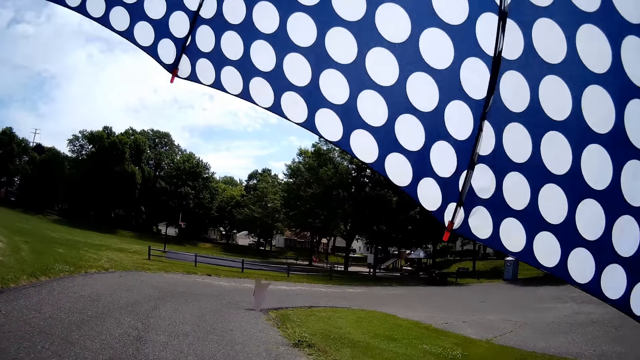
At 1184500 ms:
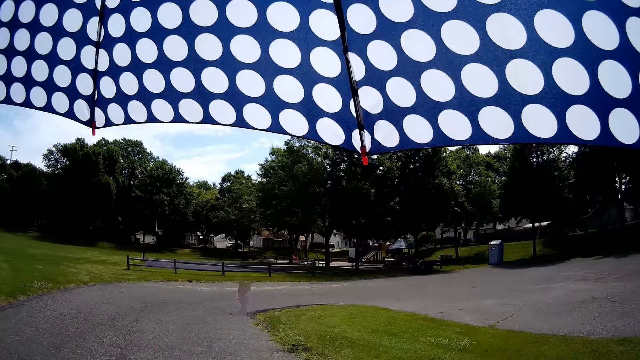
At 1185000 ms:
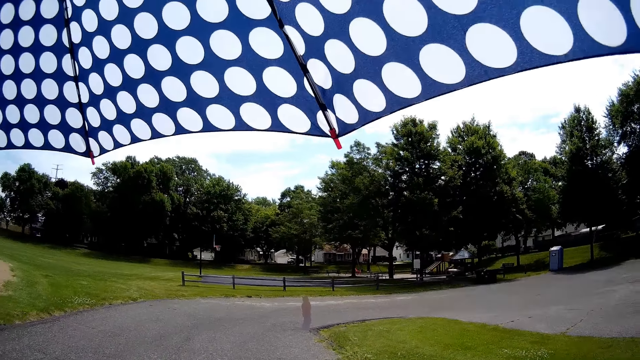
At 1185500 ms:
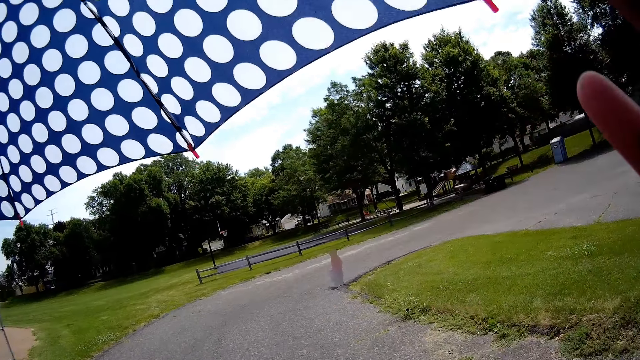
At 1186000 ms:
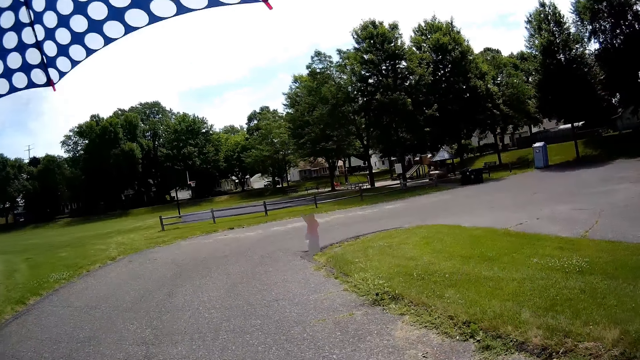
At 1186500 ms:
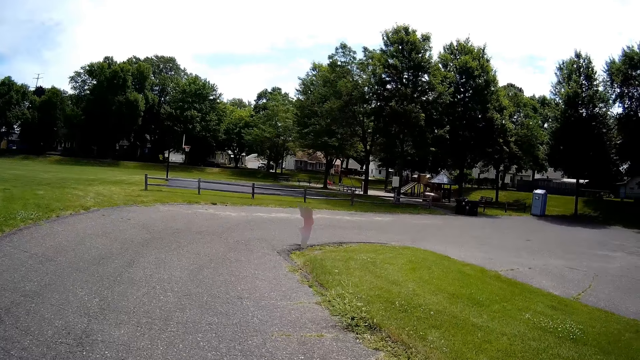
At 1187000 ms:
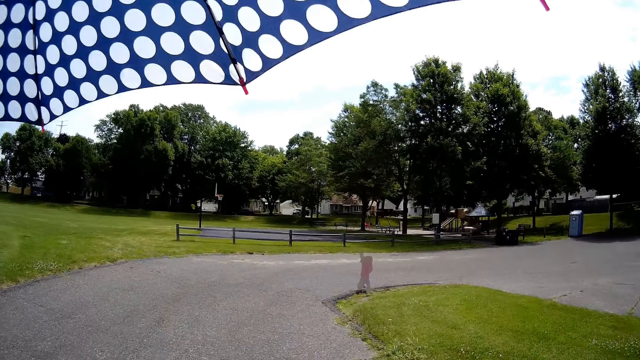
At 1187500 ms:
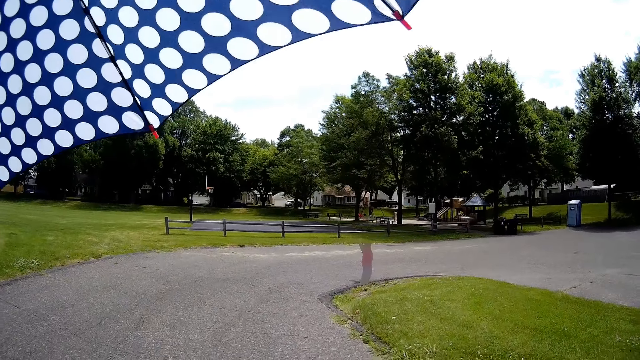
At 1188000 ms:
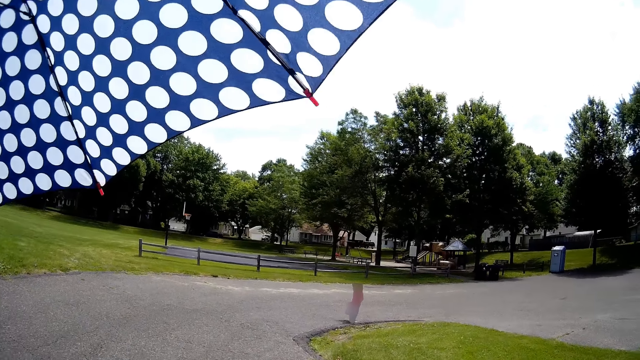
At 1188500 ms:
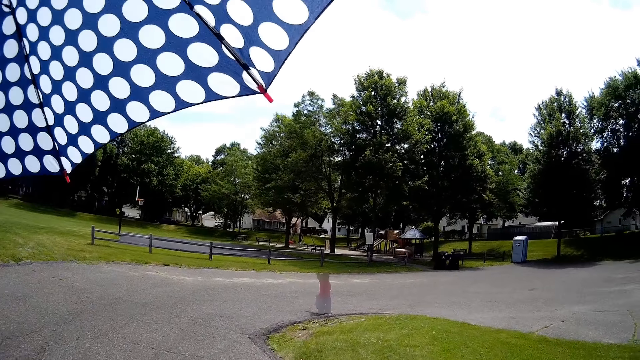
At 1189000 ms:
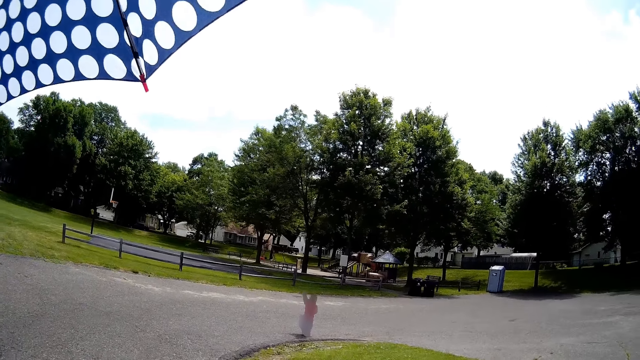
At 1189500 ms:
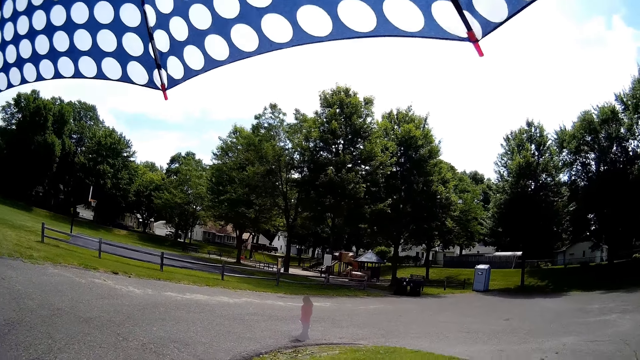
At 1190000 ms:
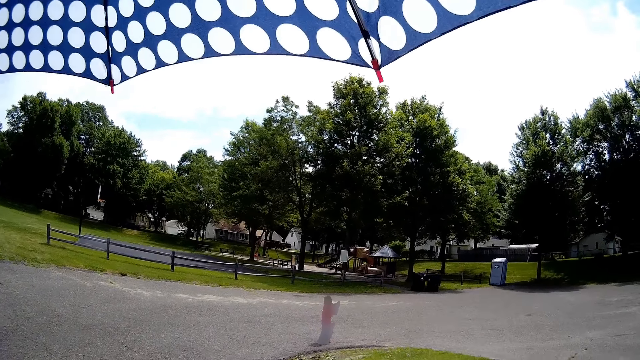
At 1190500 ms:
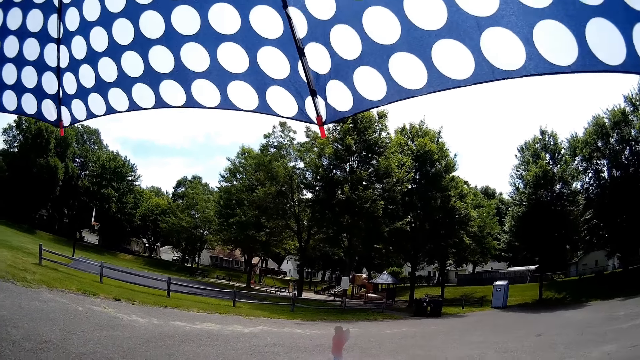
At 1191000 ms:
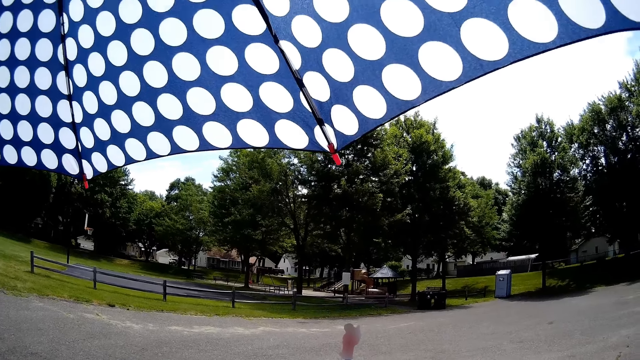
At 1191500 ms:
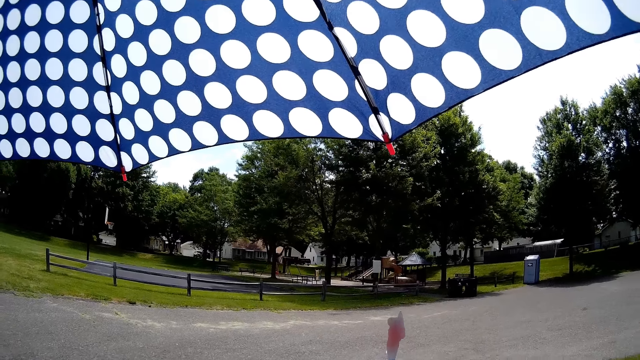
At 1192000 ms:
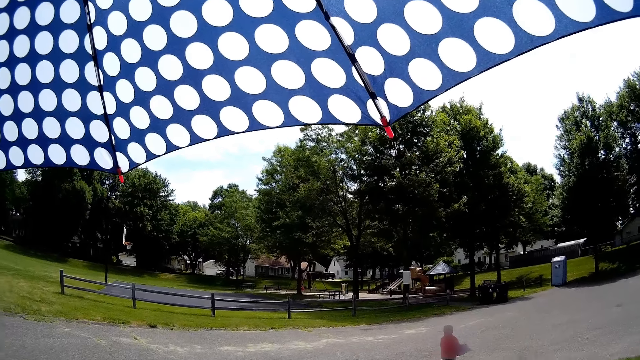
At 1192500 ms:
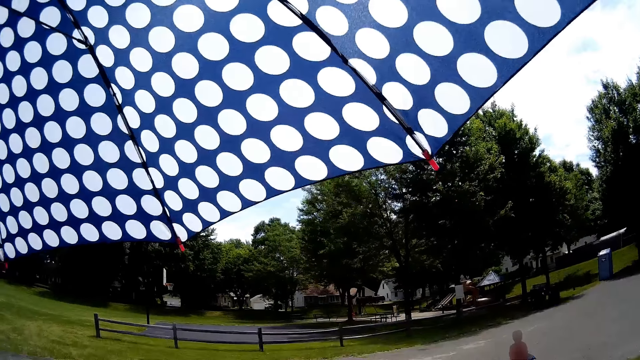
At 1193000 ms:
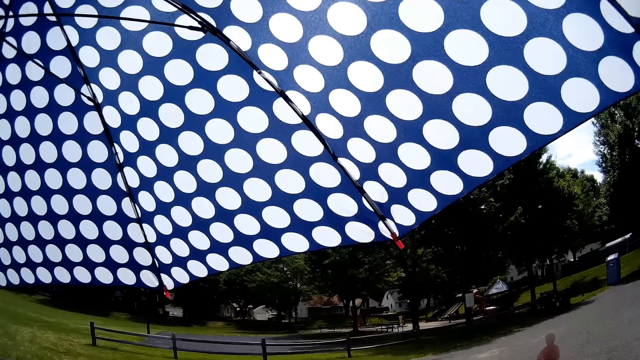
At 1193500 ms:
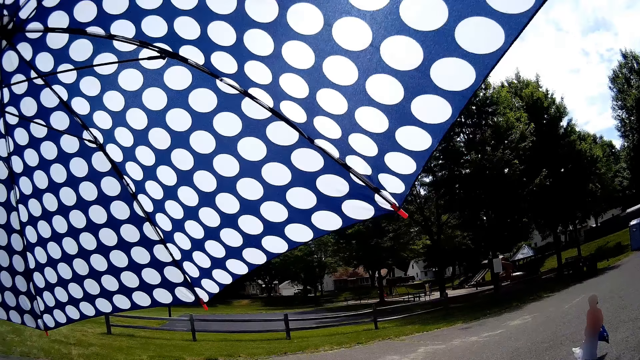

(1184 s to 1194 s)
The baby talks to the camera wearer.

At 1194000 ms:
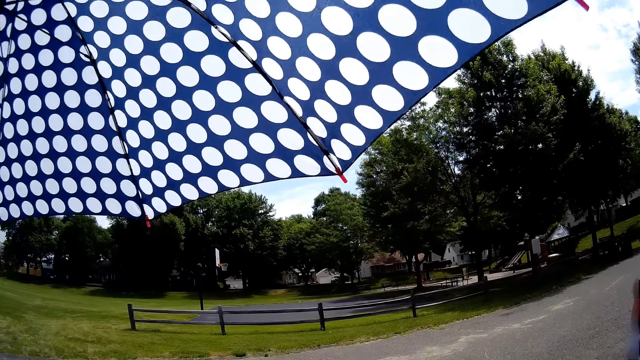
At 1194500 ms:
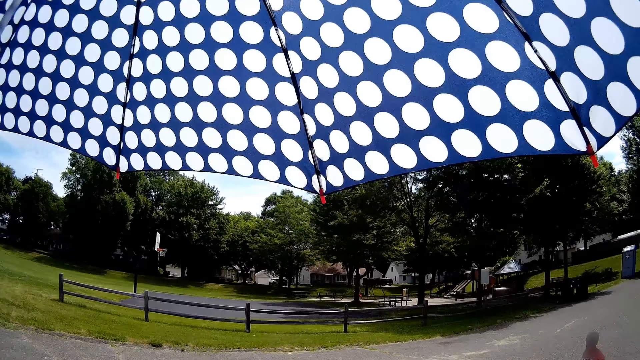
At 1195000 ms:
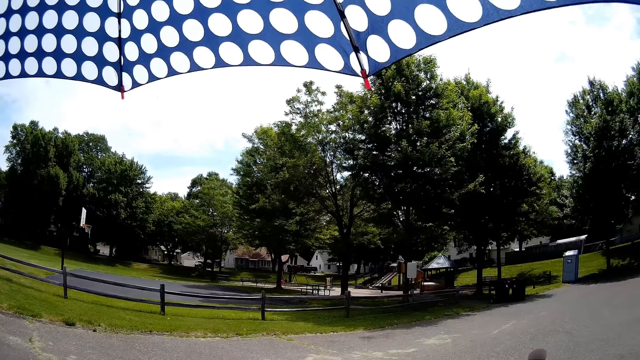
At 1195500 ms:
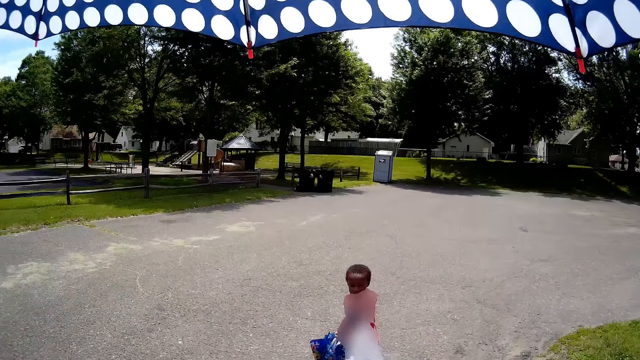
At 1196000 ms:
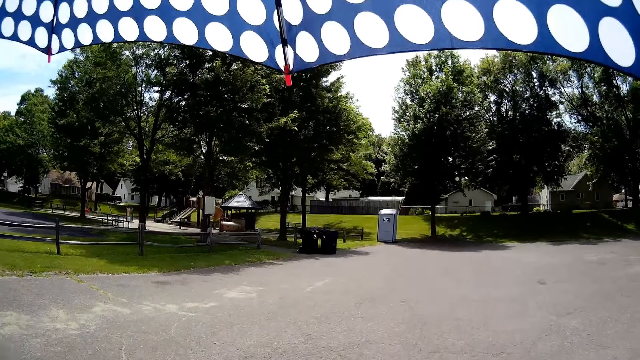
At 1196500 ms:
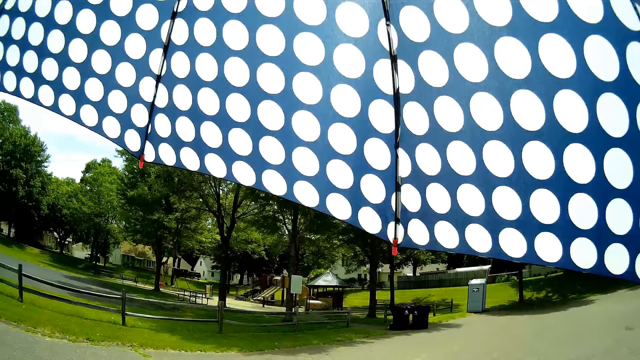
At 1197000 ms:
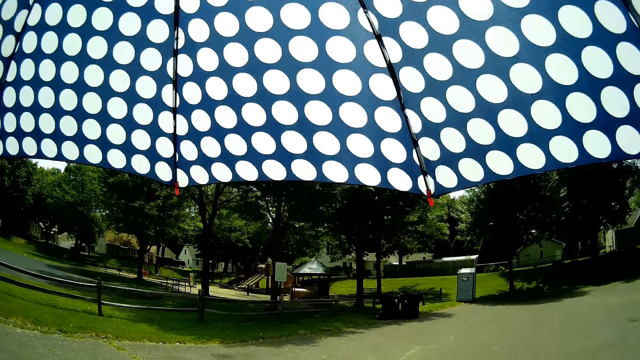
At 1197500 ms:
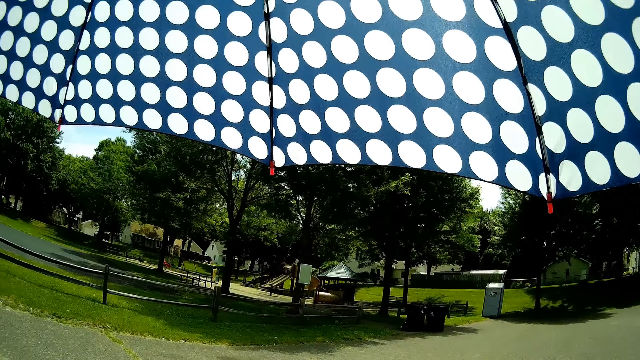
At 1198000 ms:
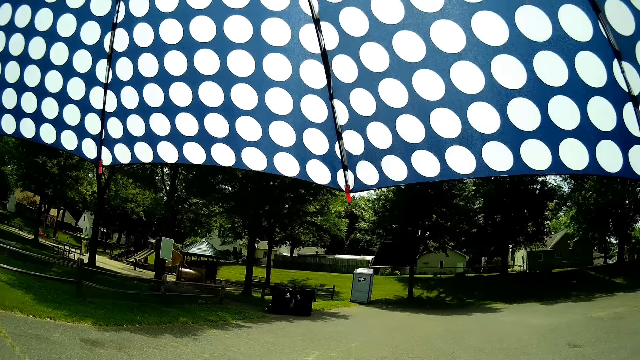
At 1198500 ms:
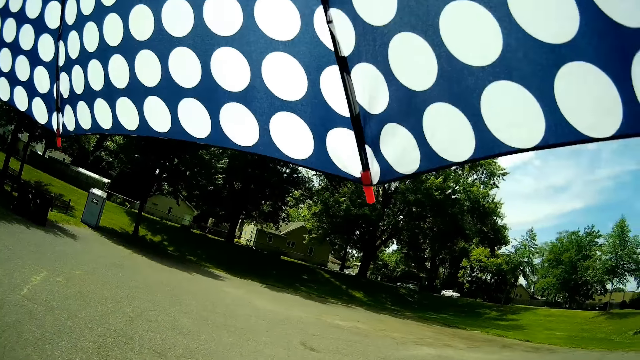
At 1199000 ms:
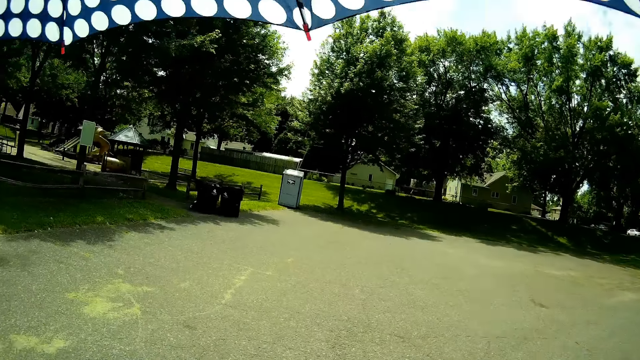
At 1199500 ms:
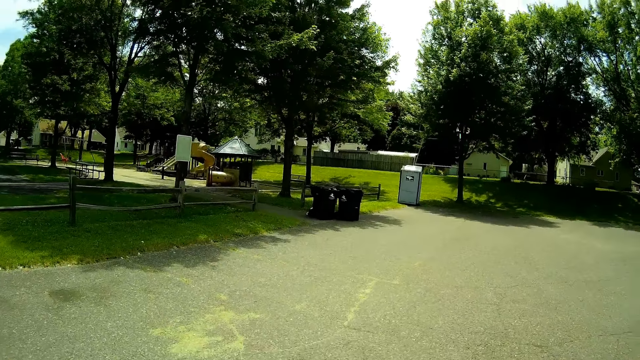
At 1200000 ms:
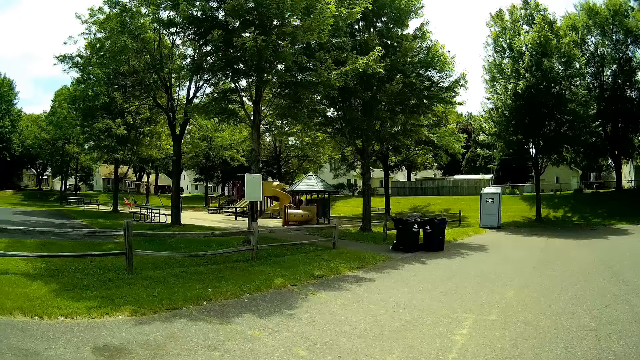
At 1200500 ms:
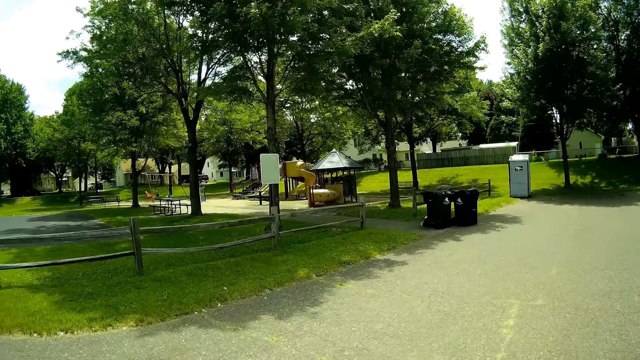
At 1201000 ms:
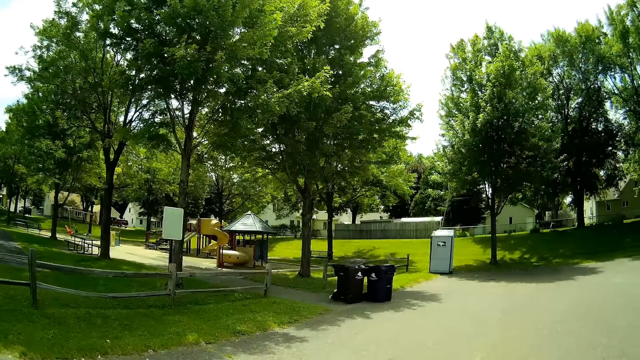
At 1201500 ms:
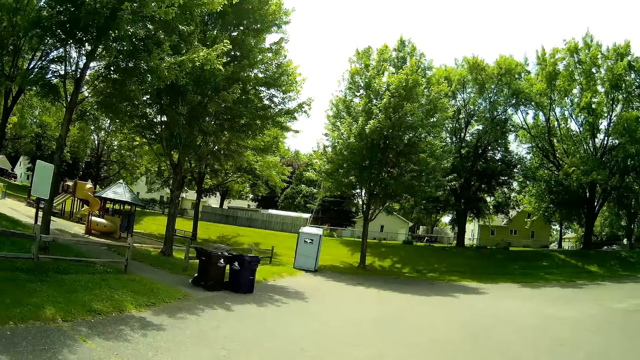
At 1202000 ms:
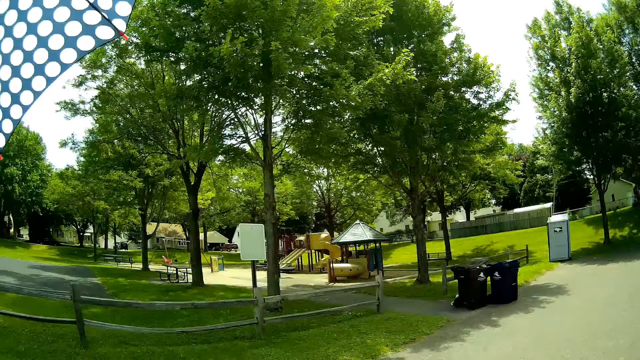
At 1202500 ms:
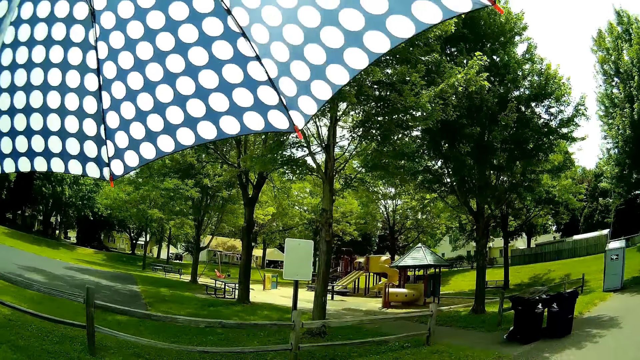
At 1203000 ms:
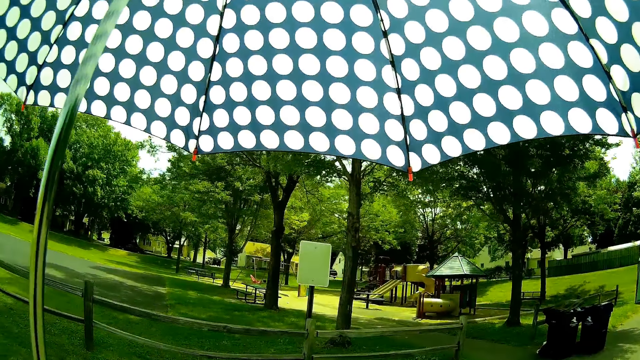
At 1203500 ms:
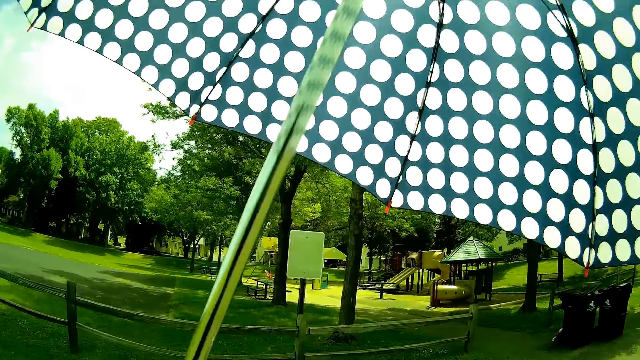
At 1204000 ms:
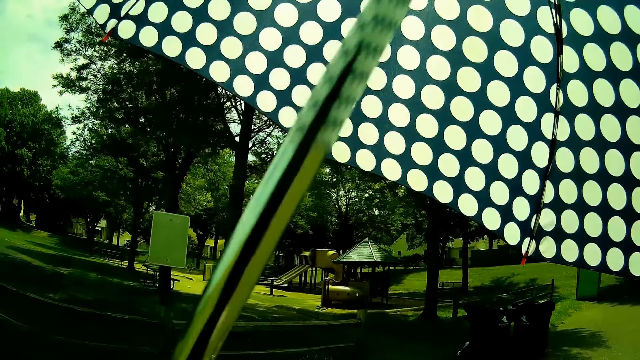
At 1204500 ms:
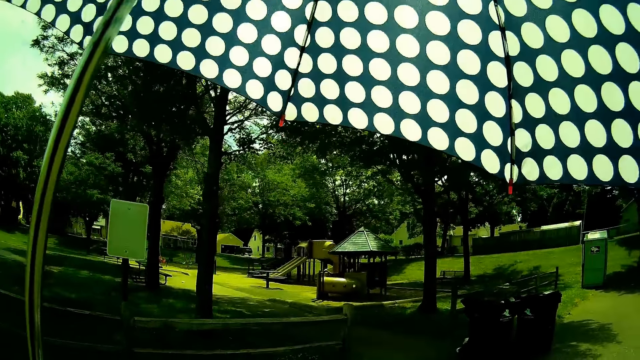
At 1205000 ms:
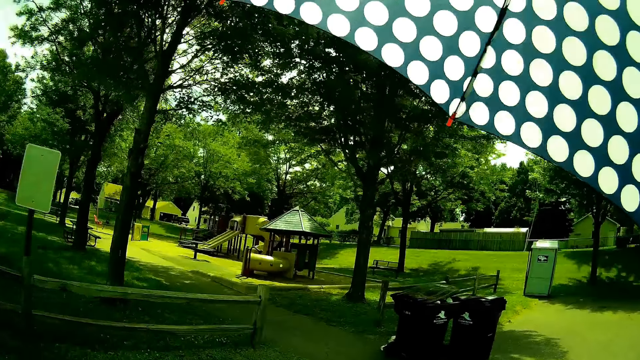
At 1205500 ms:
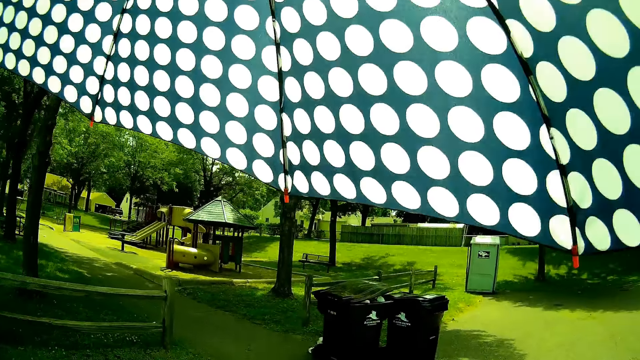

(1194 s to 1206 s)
The camera wearer talks. A baby talks to the camera wearer. The camera wearer talks to the baby. The baby talks to the camera wearer. The camera wearer talks to the baby.
